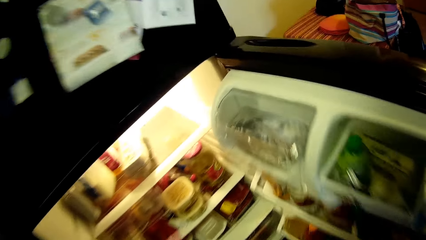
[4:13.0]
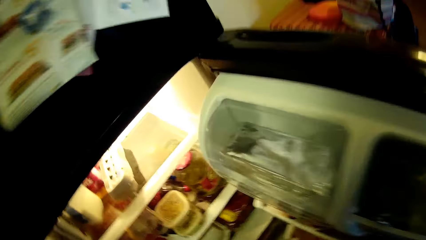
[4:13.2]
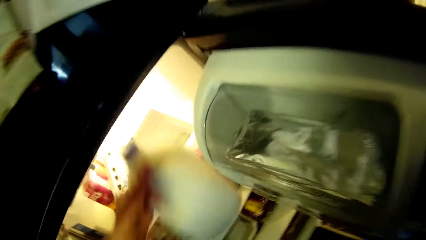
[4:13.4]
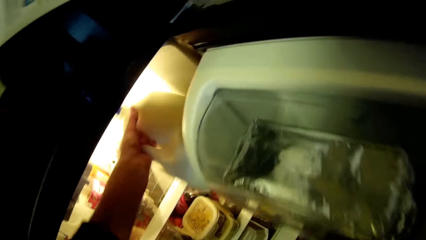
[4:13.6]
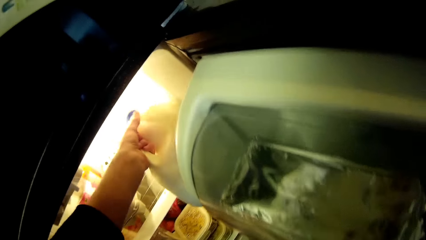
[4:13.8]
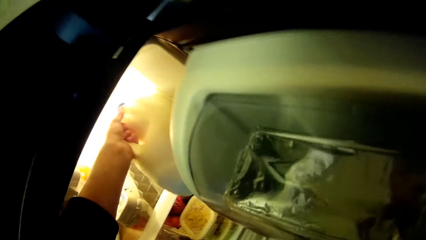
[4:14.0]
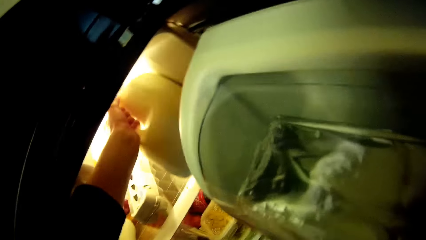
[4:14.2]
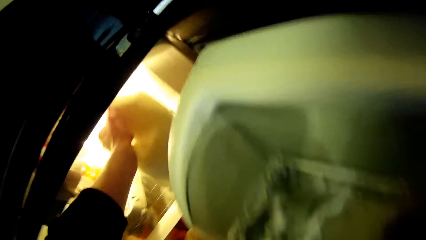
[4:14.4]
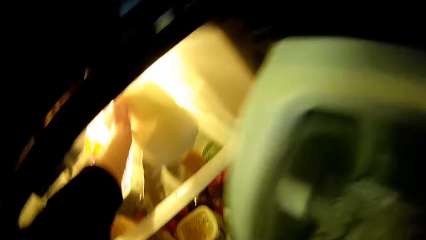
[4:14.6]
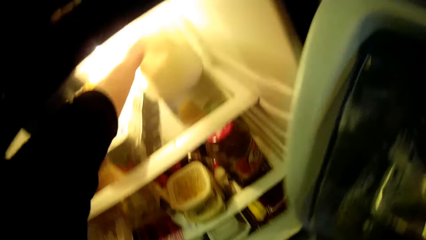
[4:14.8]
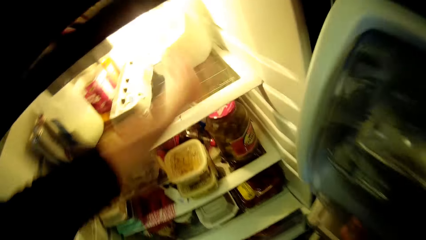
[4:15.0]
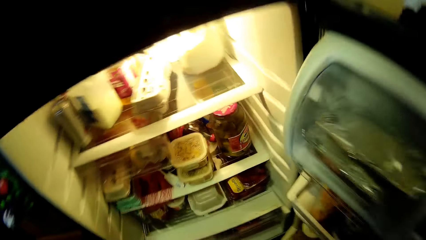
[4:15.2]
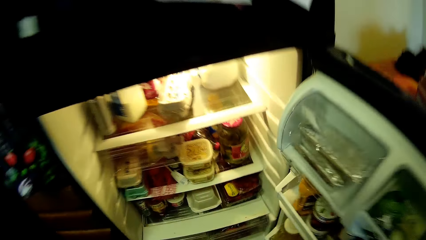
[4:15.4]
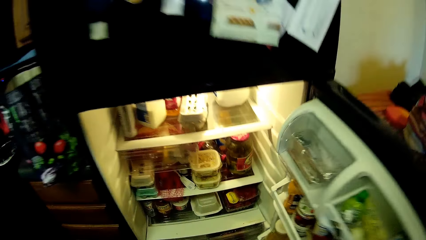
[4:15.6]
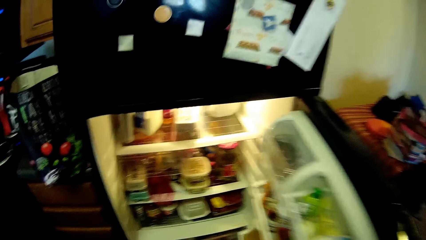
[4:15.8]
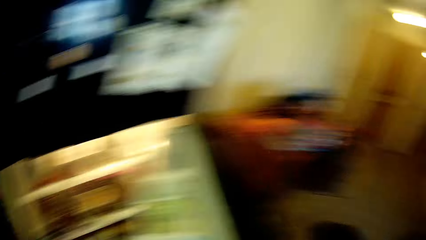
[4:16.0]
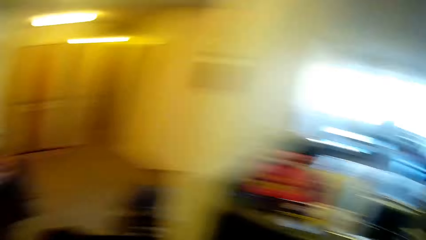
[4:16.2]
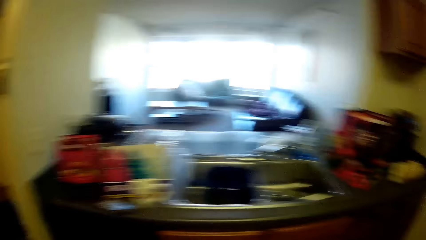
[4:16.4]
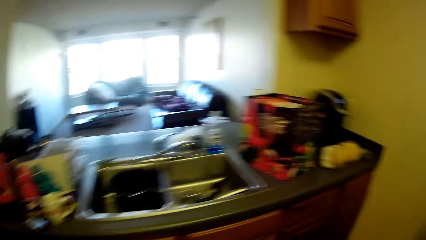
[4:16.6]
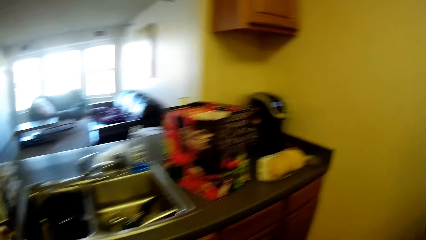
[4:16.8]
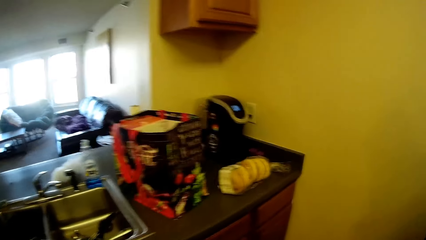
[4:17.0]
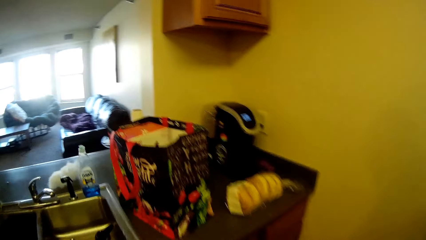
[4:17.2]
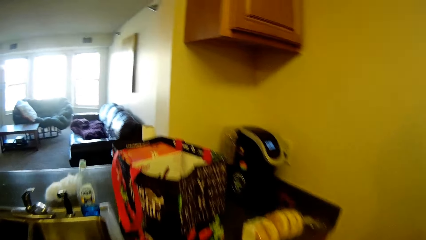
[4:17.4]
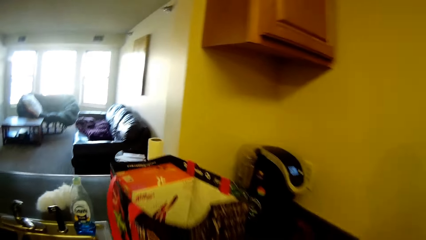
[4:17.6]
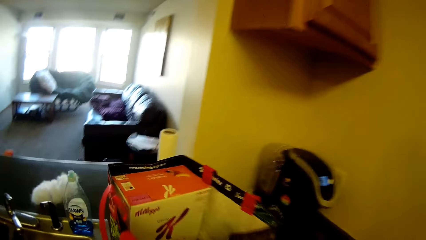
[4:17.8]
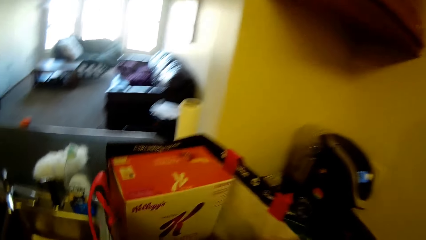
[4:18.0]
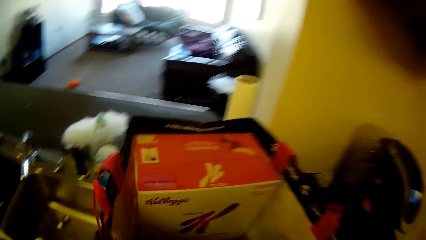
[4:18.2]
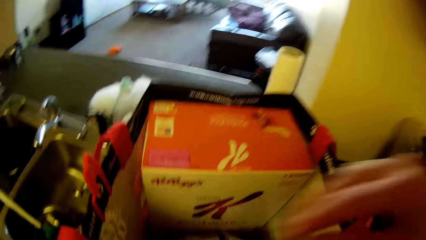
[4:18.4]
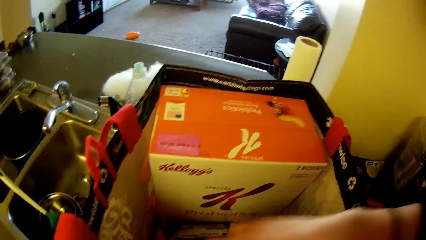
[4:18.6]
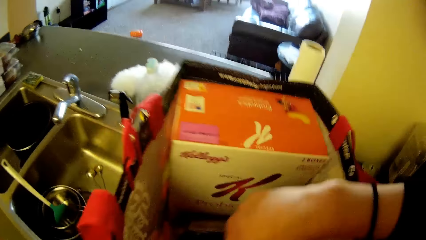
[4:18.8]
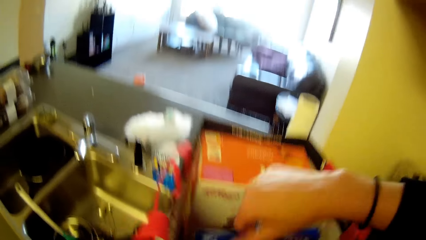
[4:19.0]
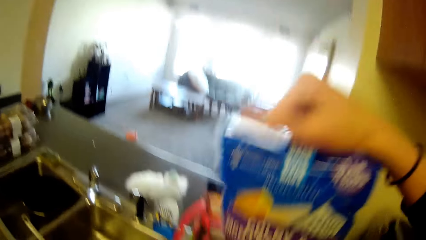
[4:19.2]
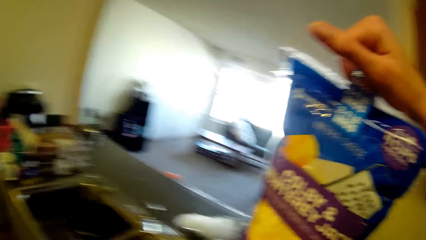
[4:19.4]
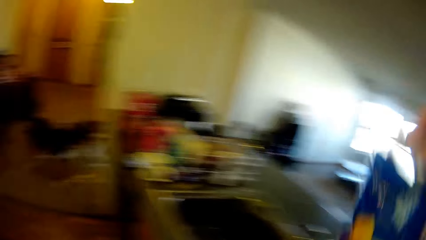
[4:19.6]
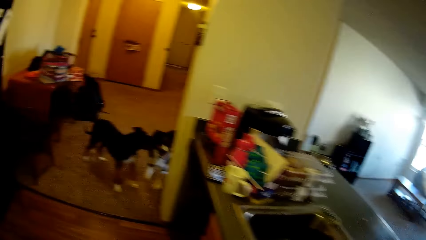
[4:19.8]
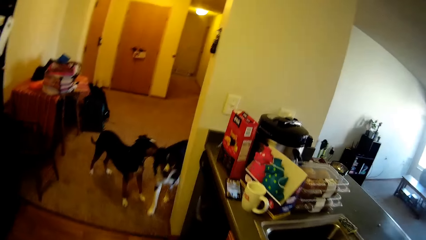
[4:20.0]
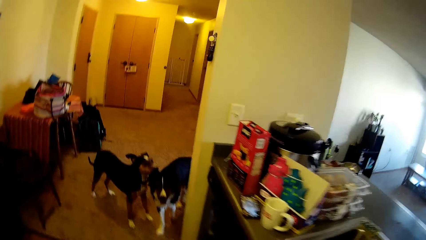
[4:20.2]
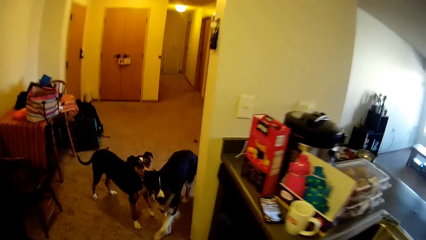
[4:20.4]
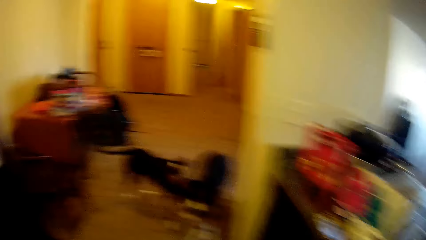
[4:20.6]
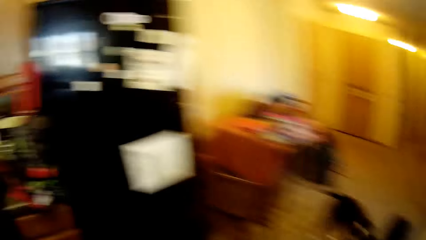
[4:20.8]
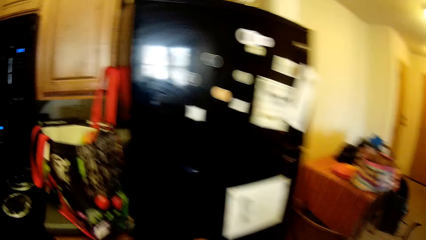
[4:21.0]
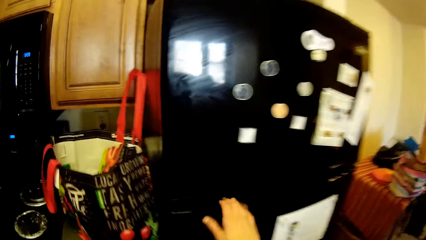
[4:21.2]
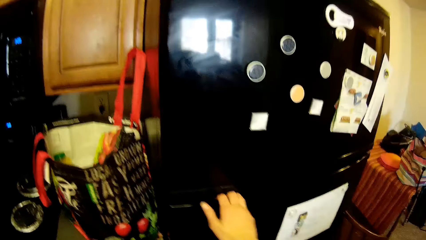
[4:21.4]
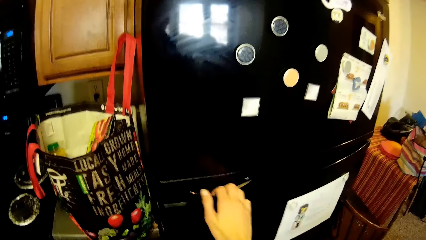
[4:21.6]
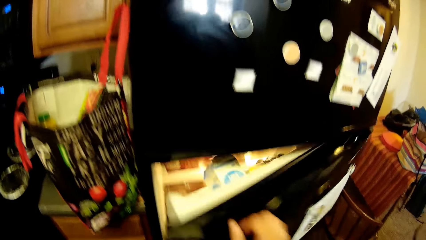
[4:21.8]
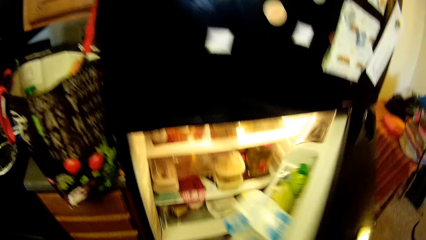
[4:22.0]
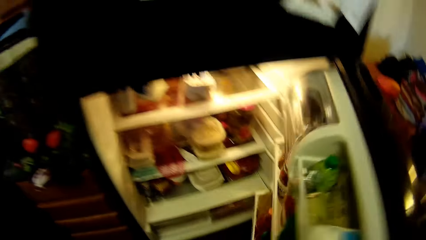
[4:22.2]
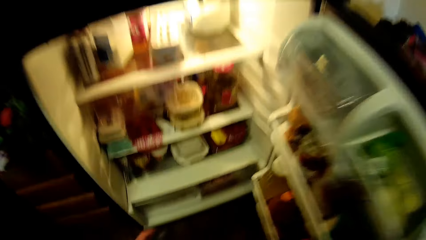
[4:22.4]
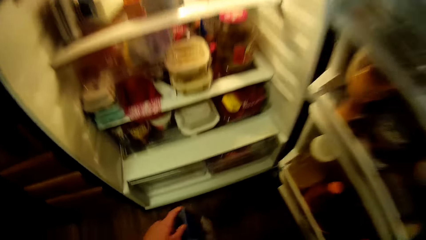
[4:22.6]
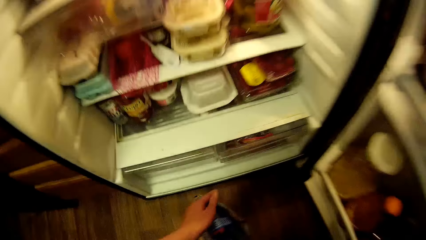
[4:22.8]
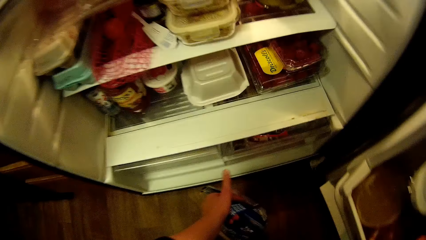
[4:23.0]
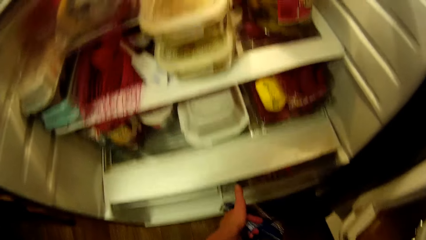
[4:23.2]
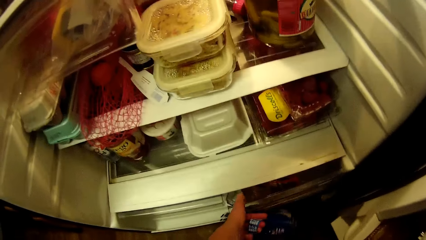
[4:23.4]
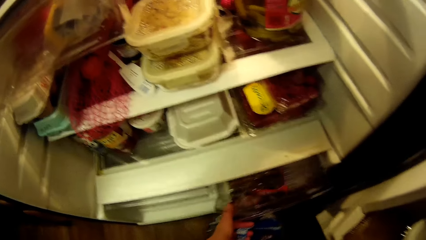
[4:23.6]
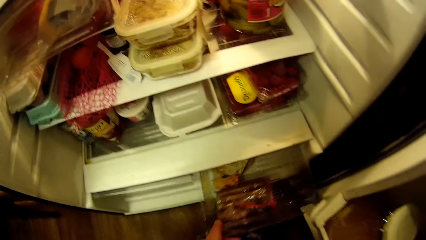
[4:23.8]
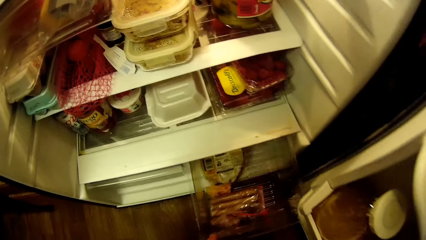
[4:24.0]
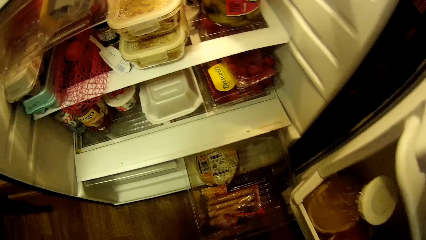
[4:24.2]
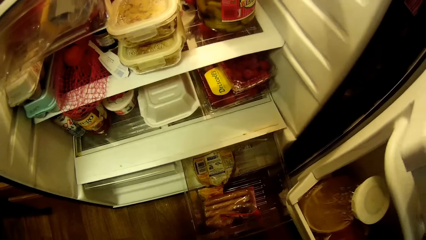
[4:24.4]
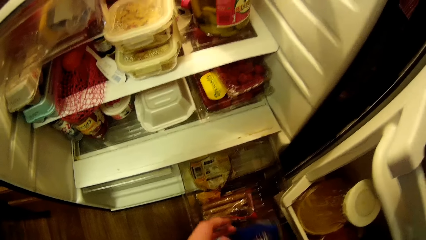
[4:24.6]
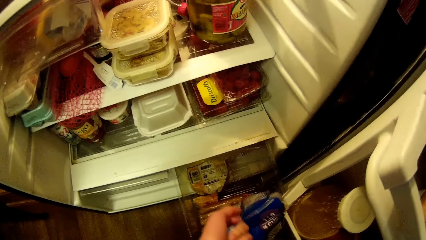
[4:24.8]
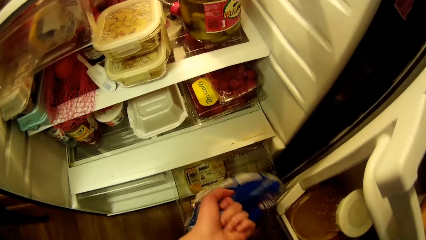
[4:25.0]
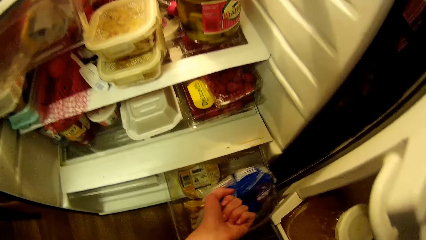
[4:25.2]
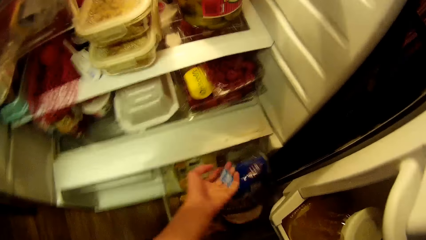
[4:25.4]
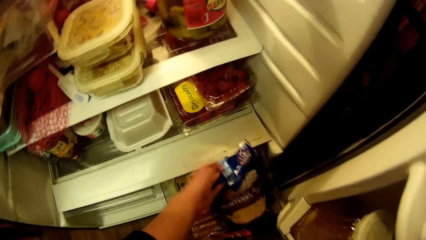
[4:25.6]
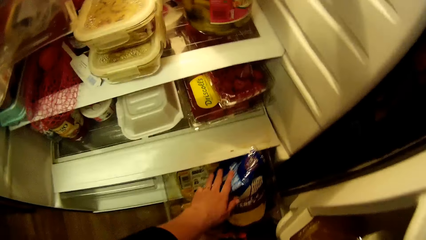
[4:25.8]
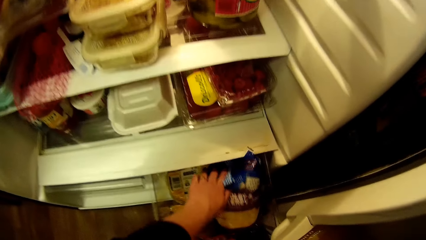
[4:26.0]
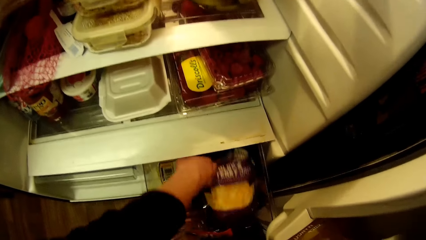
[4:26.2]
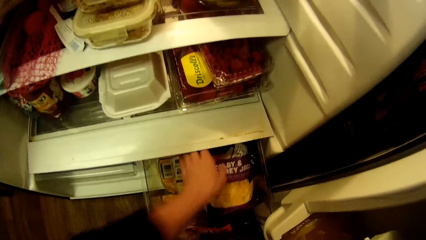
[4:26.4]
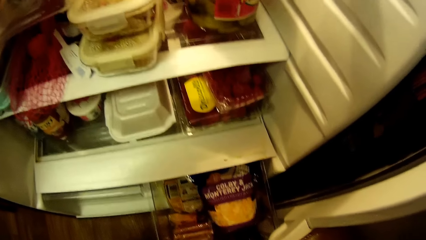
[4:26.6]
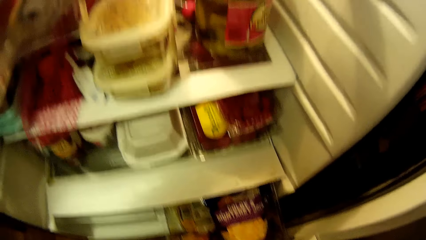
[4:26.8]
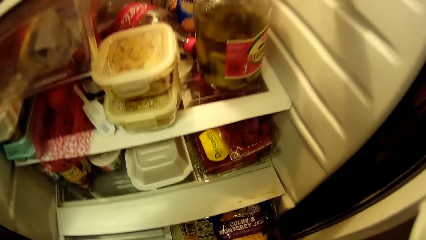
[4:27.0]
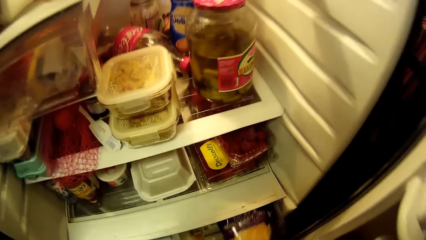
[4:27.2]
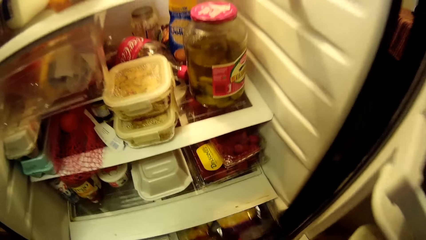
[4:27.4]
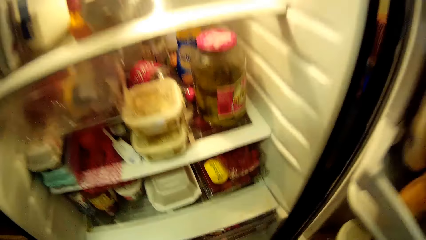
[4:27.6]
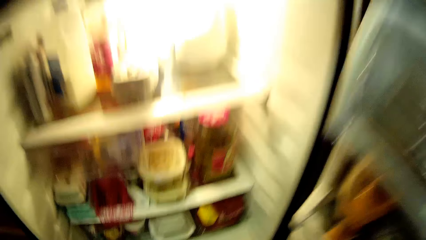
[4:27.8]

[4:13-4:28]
The camera wearer drops a bottle inside the refrigerator with her left hand. She closes the refrigerator with her right hand. She walks around a kitchen. She carries a nylon package from the bag with her right hand. She walks around the kitchen. She opens the refrigerator with her right hand. She opens a compartment in the refrigerator with her right hand. She drops the nylon package in the compartment with her left hand. She closes the compartment in the refrigerator with her left hand.
